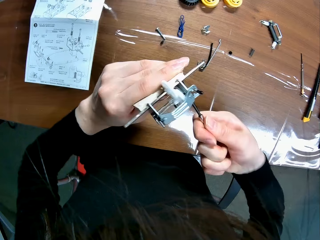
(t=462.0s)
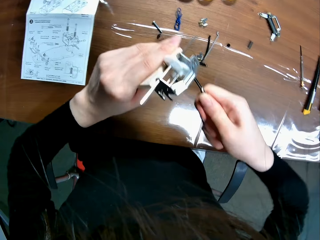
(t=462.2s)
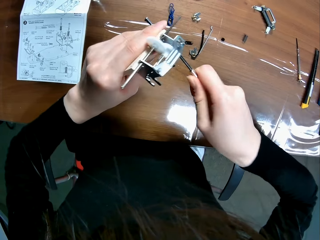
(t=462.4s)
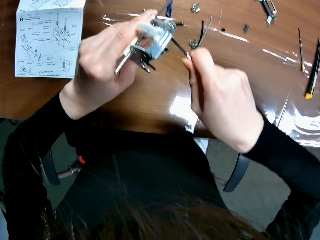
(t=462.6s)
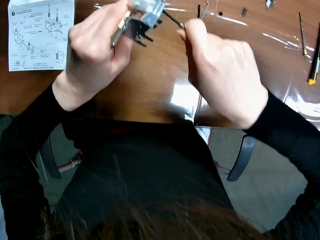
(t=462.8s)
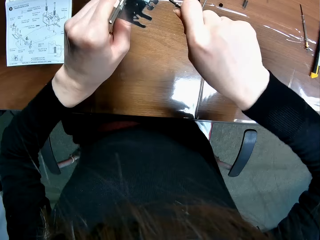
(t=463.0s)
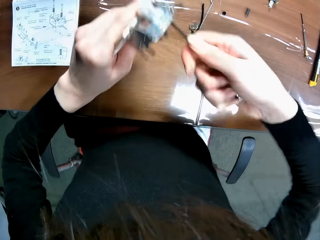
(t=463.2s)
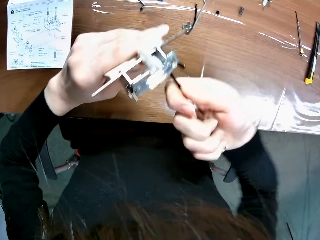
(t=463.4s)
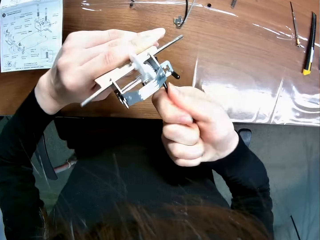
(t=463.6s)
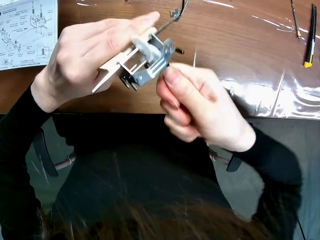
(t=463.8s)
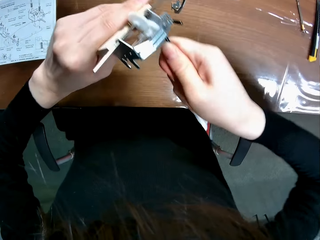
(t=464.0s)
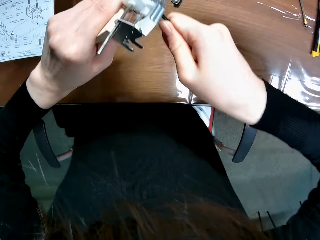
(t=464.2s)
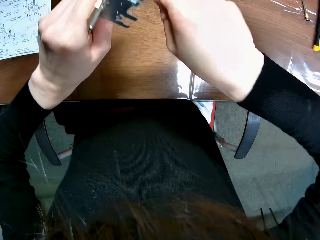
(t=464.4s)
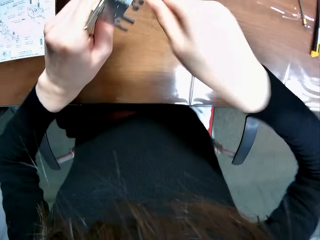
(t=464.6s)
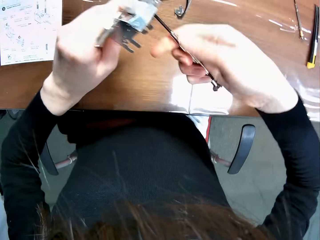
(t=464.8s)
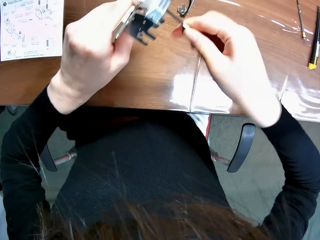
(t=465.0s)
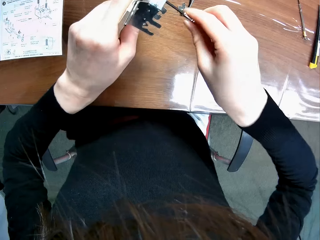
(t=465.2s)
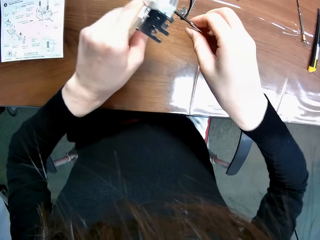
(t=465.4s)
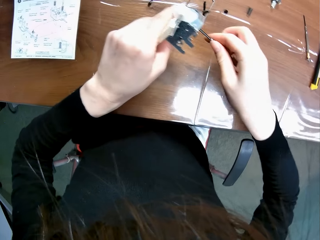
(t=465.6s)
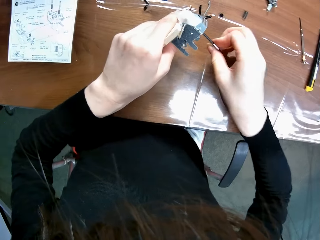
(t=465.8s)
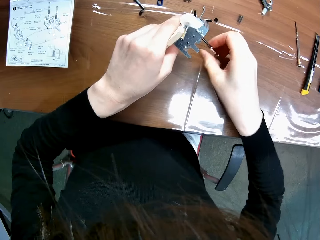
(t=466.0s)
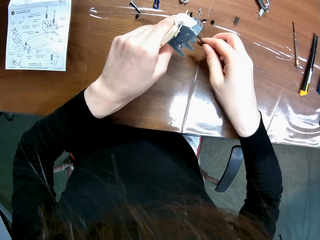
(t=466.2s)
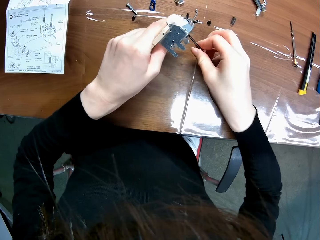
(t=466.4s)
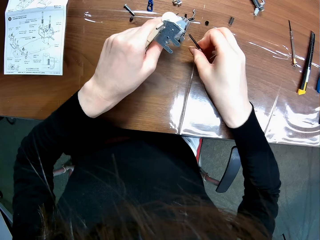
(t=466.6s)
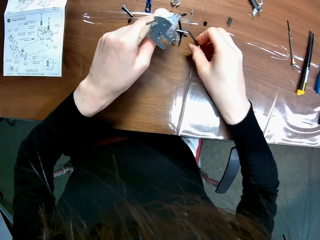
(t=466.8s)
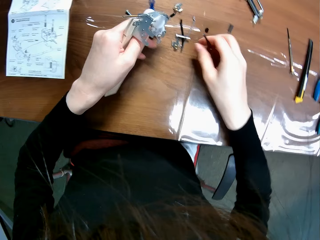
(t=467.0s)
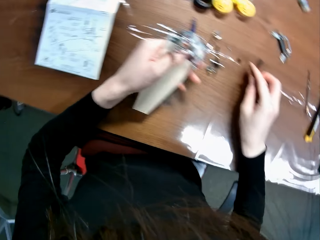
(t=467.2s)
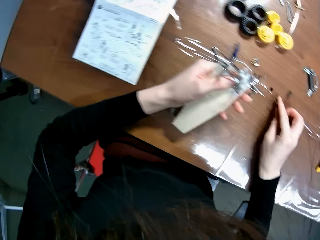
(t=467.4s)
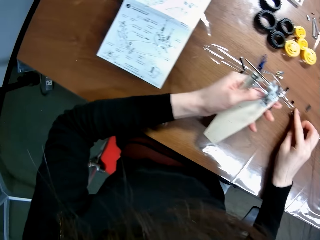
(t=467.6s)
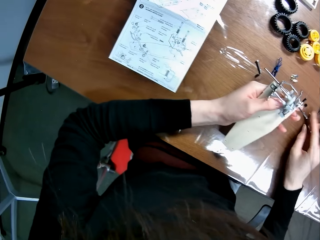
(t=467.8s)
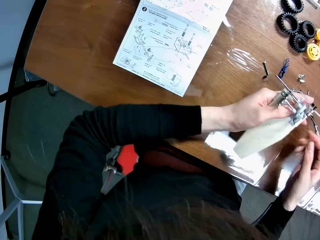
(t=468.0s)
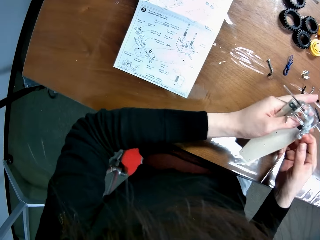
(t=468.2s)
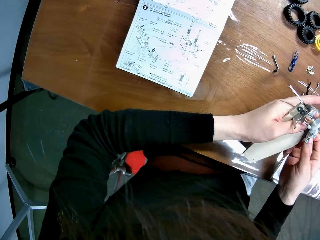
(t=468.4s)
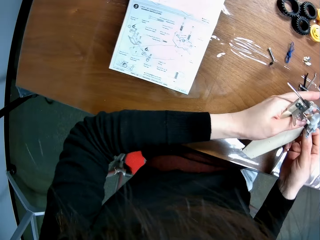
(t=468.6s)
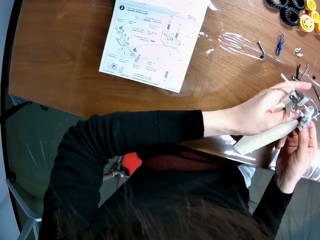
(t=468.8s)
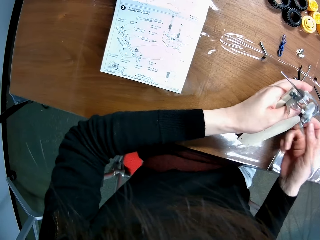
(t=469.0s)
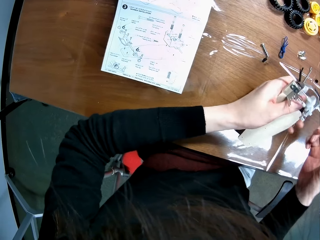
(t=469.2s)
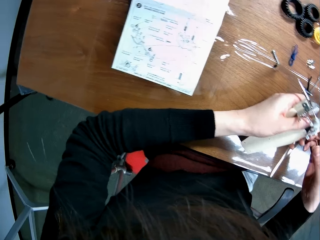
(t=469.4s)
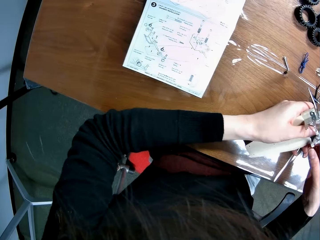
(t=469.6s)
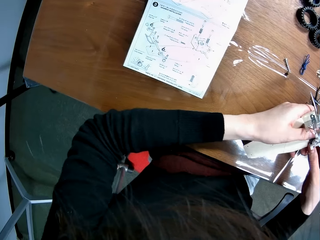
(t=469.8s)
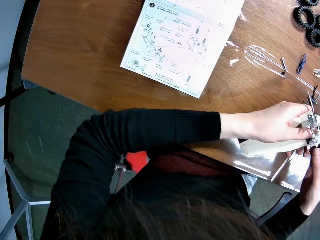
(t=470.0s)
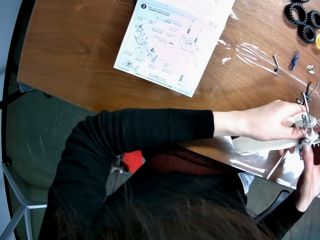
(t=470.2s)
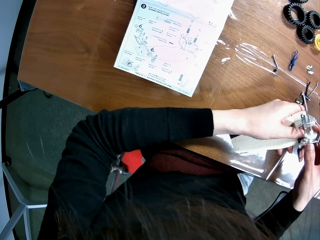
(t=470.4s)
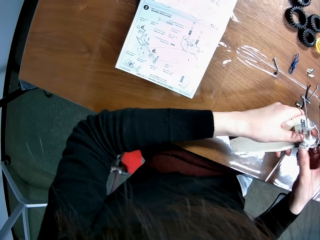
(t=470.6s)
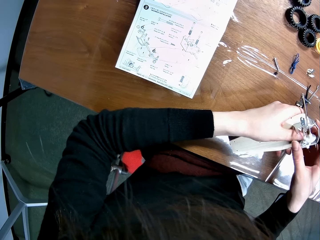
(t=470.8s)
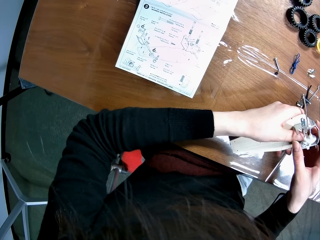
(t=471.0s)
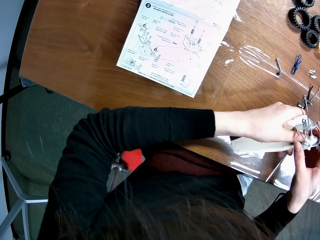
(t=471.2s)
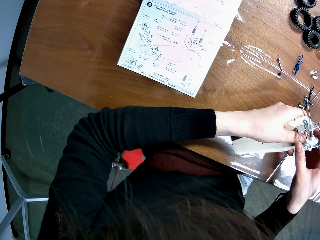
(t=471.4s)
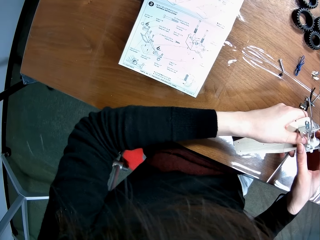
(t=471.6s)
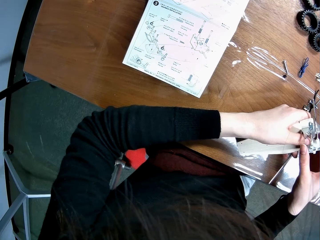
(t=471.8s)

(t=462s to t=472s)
The camera wearer drops the tap screw and the coil spring on a table. He drops the screwdriver on the table with his right hand. He removes the piece from the sheet of the wooden mechanical model with his right hand. He holds the chassis.

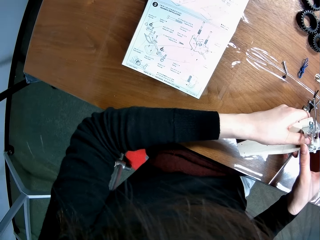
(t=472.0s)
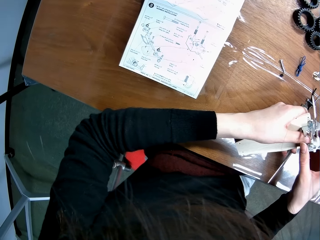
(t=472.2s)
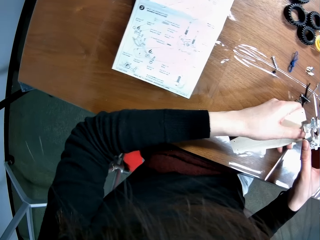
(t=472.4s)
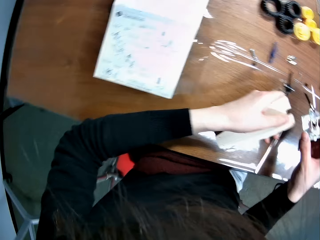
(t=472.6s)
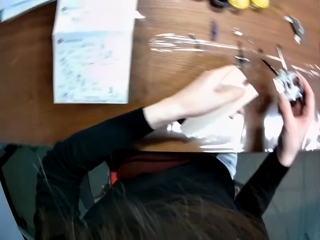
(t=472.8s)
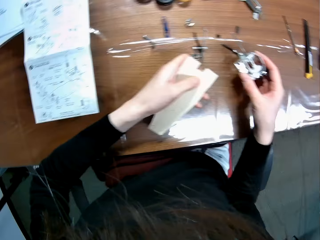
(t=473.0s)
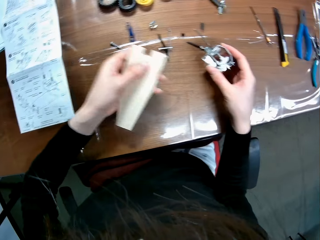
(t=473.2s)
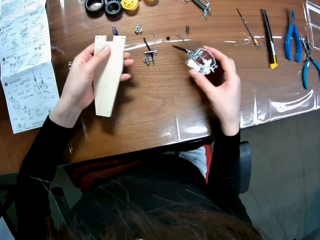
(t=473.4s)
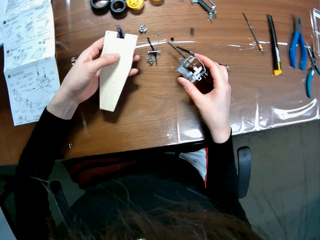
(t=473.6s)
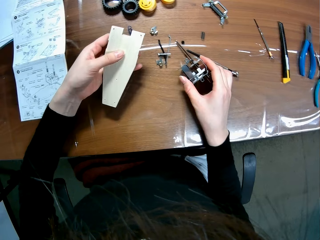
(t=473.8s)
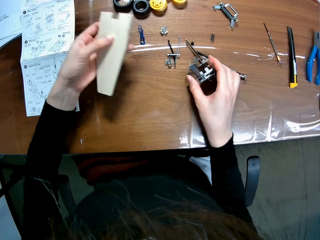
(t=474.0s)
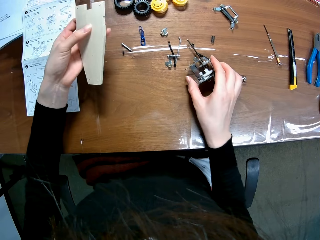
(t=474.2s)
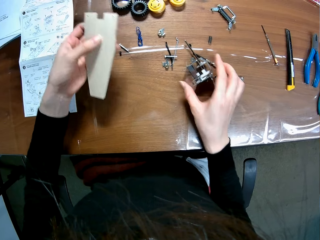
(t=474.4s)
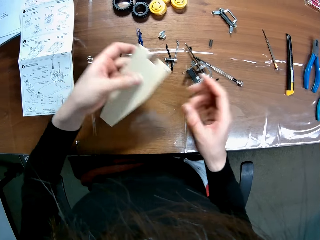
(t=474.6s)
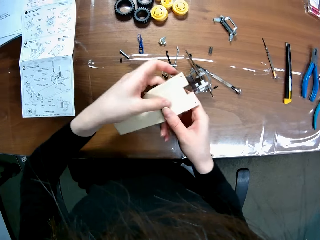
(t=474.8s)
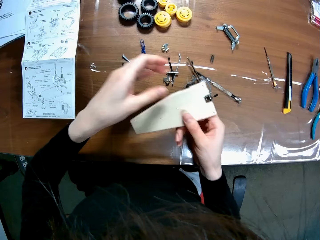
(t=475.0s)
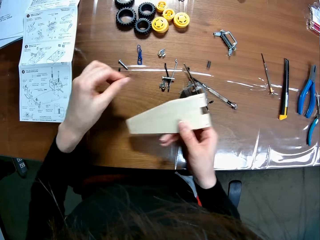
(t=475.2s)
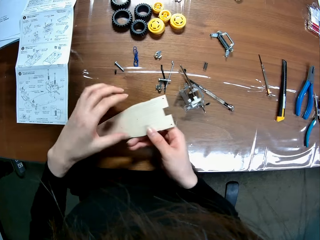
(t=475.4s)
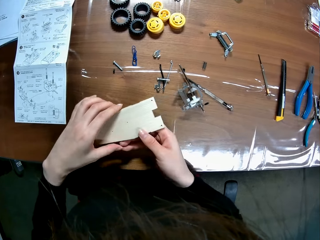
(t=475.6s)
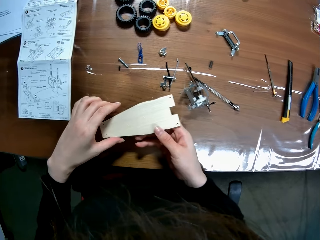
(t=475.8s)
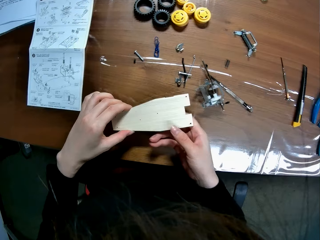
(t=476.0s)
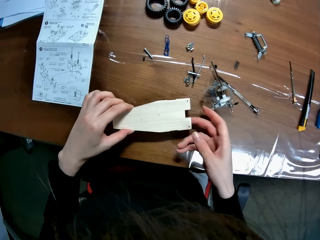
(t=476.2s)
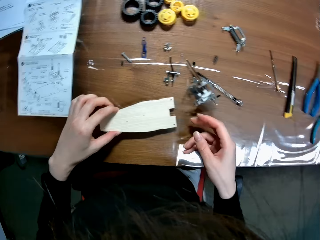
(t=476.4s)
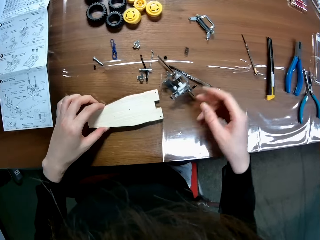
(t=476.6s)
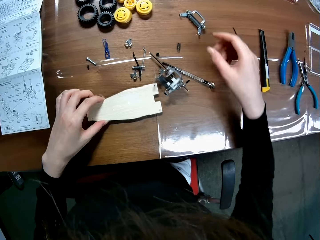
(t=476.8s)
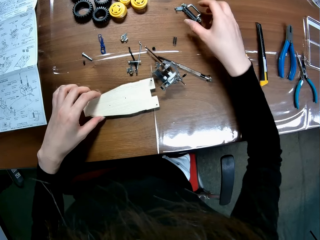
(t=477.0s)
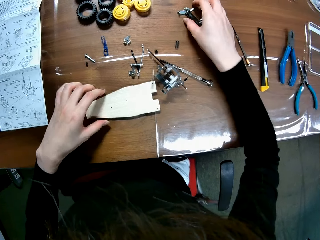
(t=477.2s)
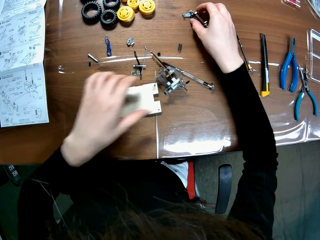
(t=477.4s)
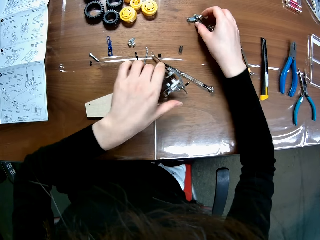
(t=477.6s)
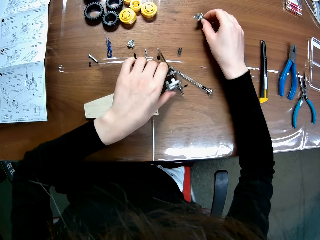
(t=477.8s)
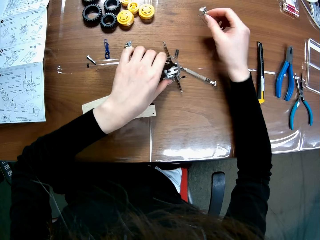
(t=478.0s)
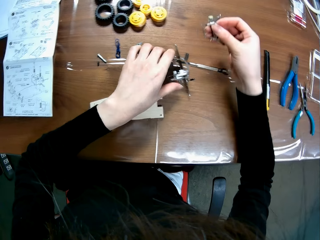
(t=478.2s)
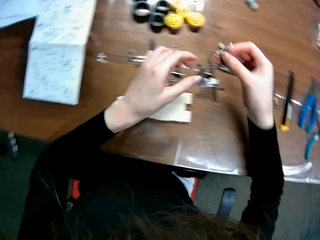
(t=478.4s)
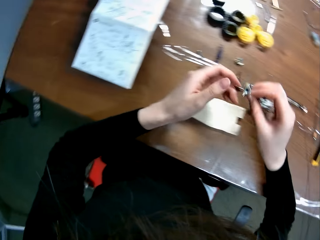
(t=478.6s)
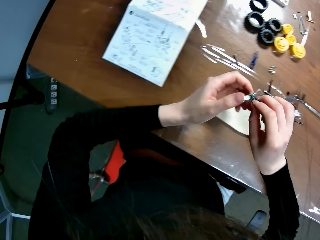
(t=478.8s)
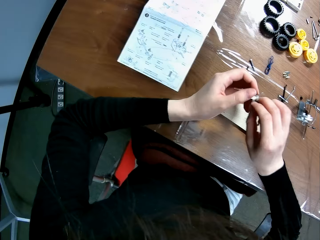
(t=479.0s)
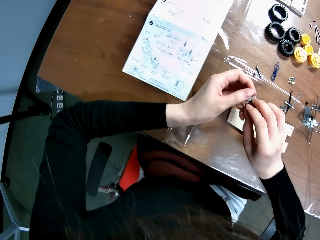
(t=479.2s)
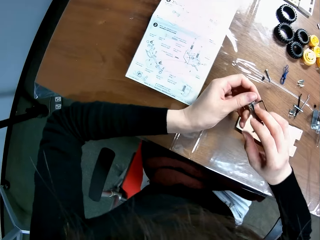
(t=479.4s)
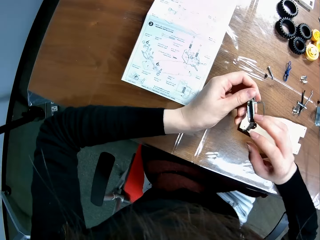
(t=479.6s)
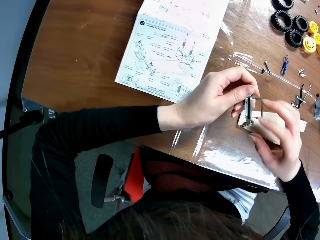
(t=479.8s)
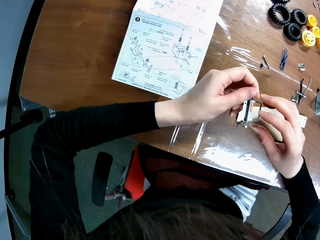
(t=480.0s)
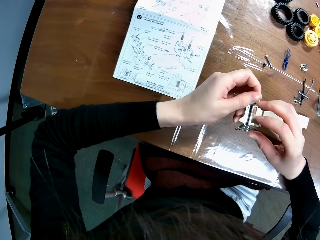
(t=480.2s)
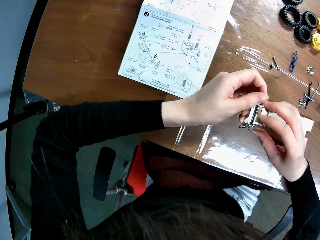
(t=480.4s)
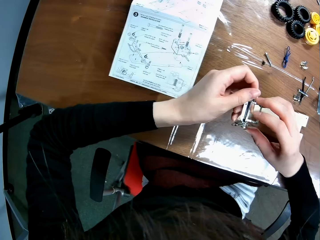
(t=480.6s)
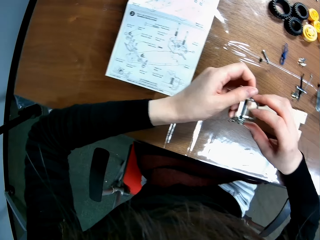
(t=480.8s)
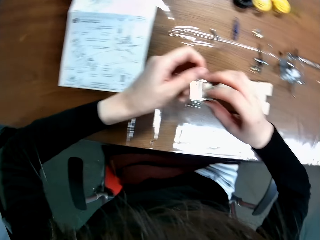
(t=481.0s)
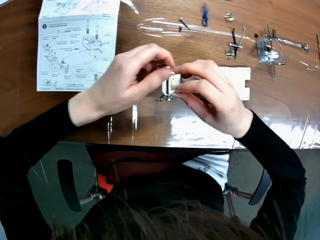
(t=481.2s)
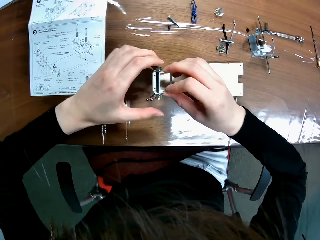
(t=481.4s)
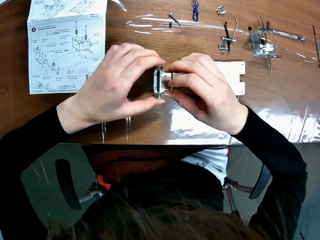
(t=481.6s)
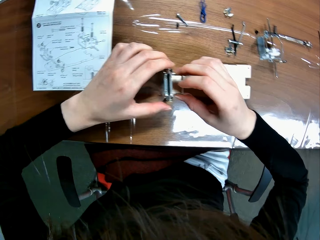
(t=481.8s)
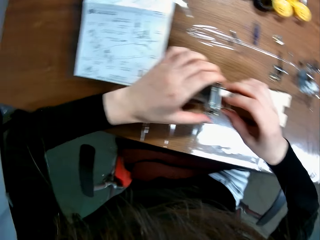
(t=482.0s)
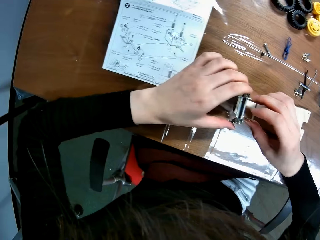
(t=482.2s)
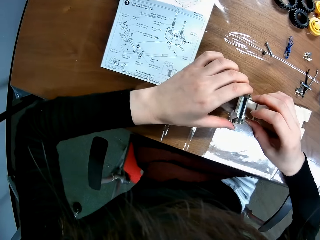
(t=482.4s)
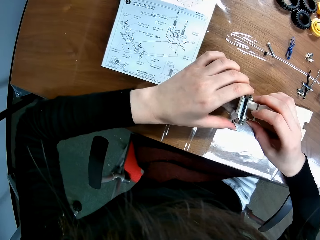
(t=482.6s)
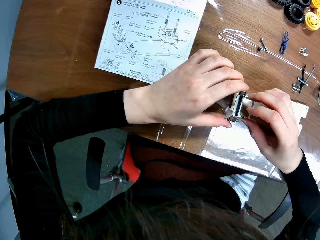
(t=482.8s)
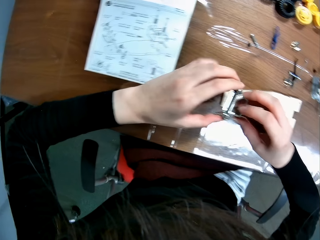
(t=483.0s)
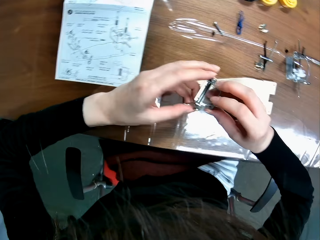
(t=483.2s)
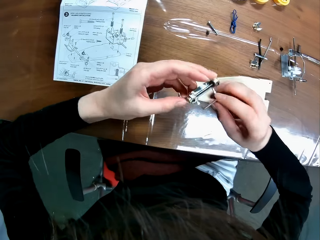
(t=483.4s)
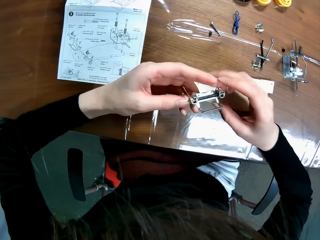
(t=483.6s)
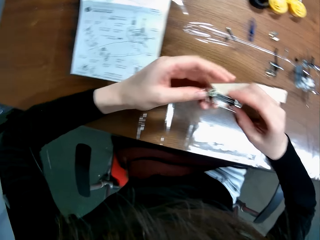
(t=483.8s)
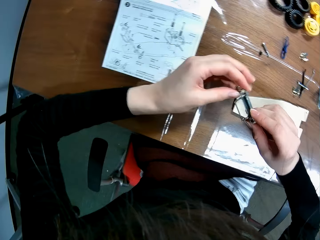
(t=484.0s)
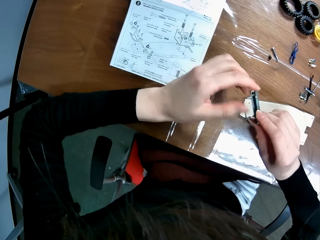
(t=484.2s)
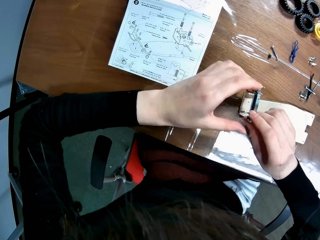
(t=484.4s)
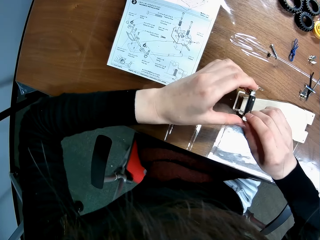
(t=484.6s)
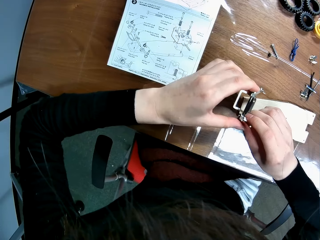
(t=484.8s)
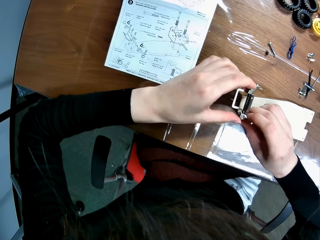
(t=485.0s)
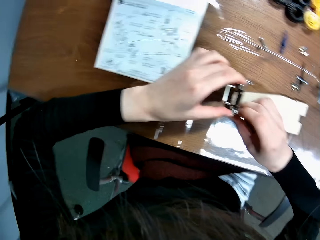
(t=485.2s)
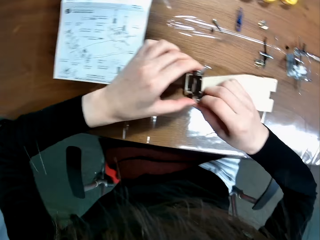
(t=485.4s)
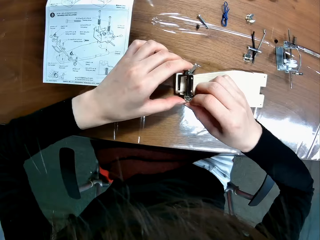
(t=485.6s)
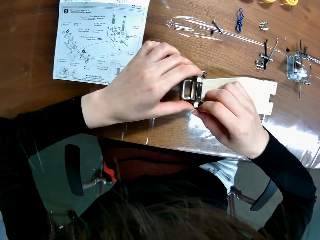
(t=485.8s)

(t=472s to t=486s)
The camera wearer removes the gear box from a chassis. He places the gear box on a table. He passes the sheet of the wooden mechanical frame from his left hand to his right hand. He holds the chassis with his right hand. He passes the sheet of the wooden mechanical frame from his right hand to his left hand. He drops the sheet of the wooden mechanical frame on the table with his left hand. He adjusts a piece of a wooden mechanical model from the table with his left hand. He moves the gear box on the table. He picks up a front bumper from the table with his right hand. He holds the front bumper. He places the piece on the sheet of the wooden mechanical model. He fits the front bumper on the chassis. He refers to the buggy car chassis set manual. He turns the front bumper.
